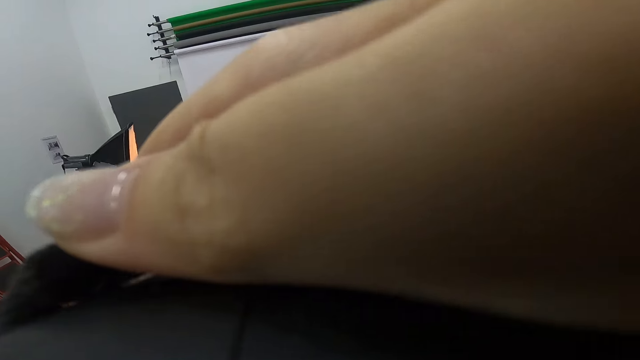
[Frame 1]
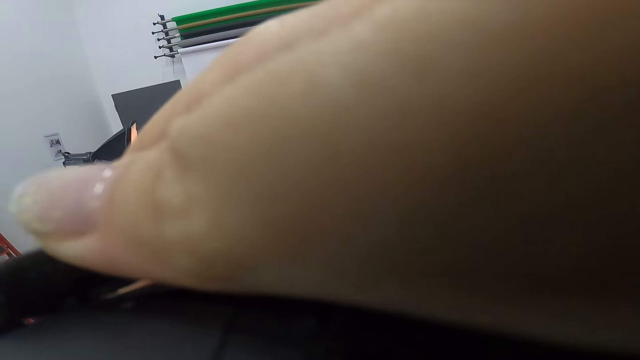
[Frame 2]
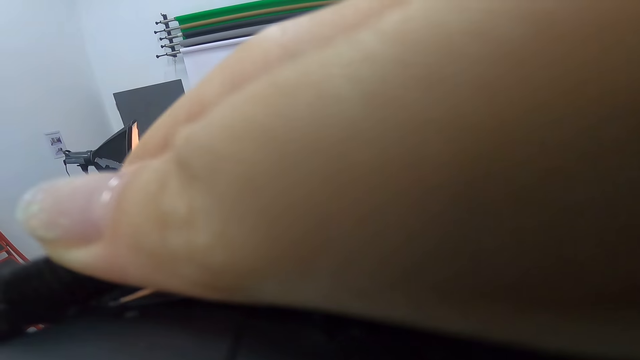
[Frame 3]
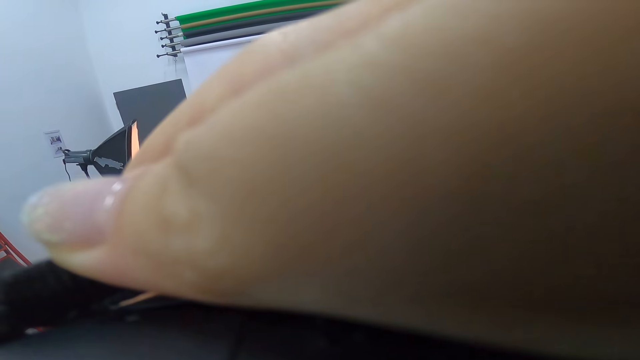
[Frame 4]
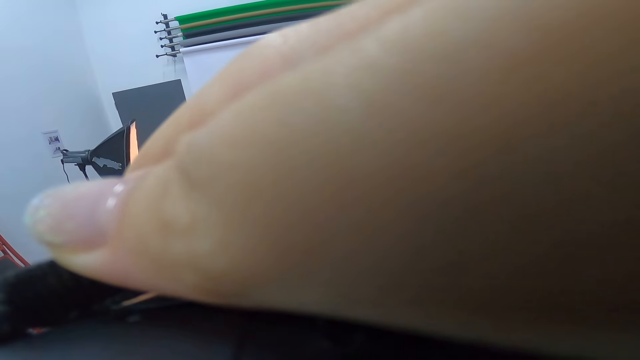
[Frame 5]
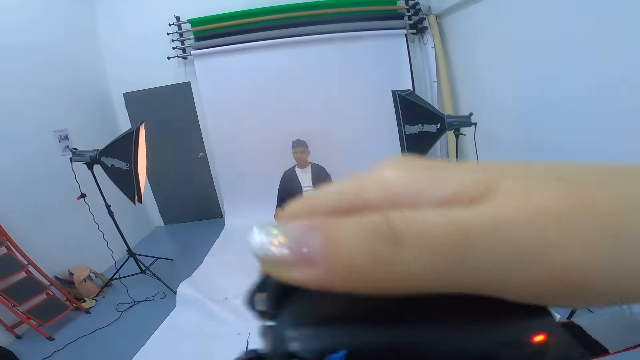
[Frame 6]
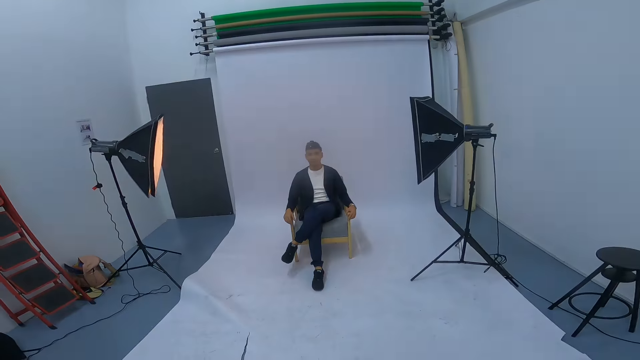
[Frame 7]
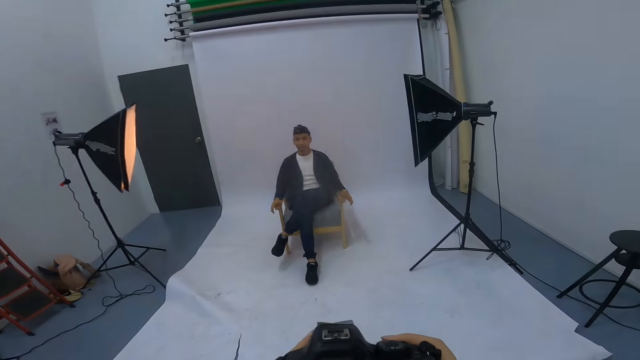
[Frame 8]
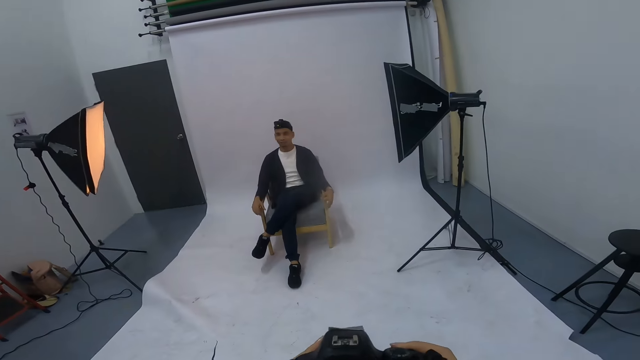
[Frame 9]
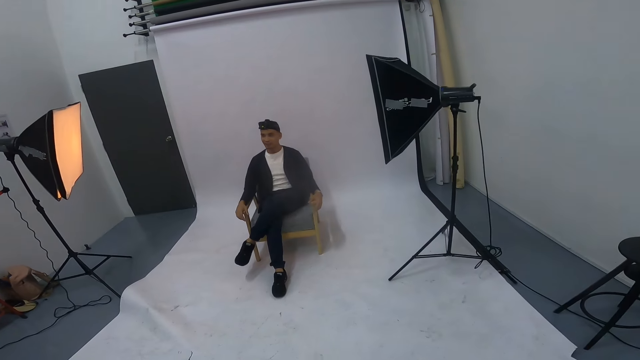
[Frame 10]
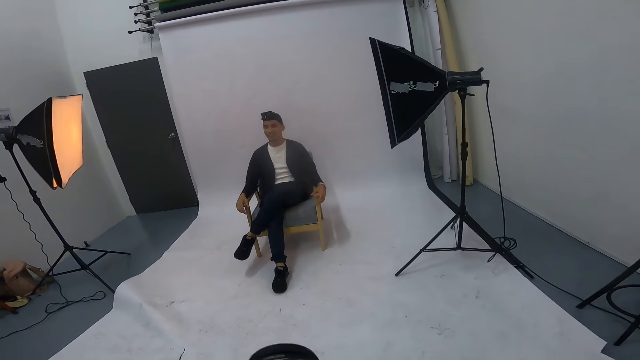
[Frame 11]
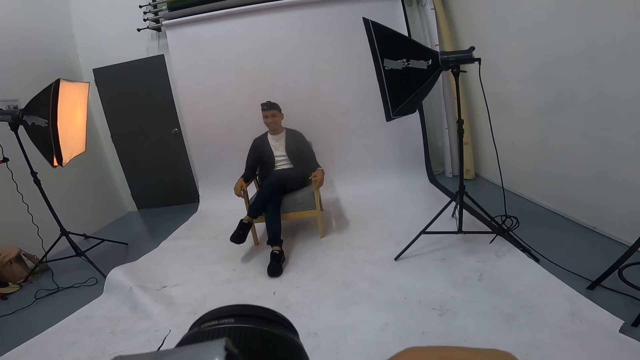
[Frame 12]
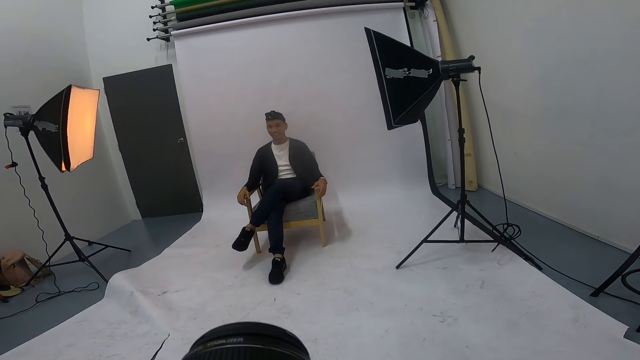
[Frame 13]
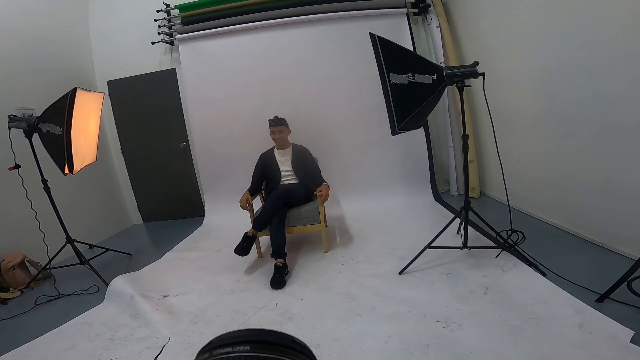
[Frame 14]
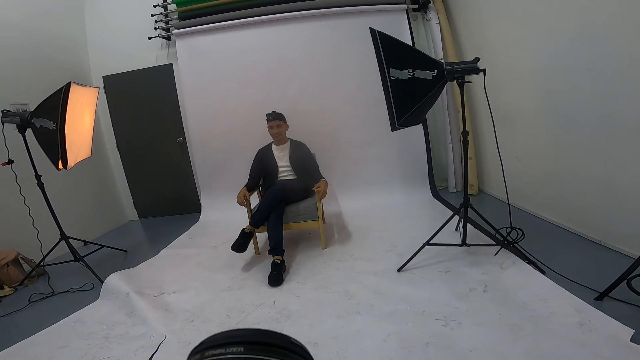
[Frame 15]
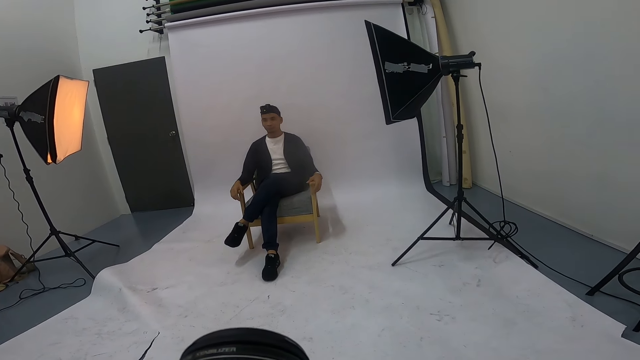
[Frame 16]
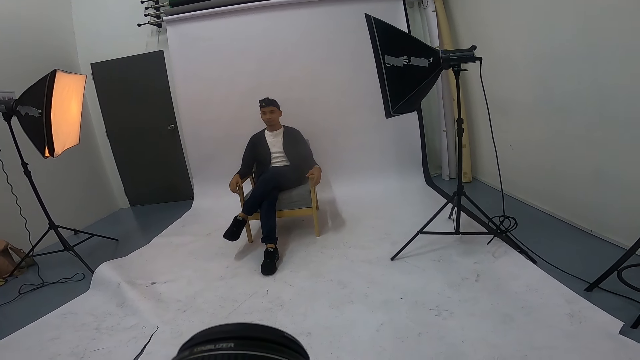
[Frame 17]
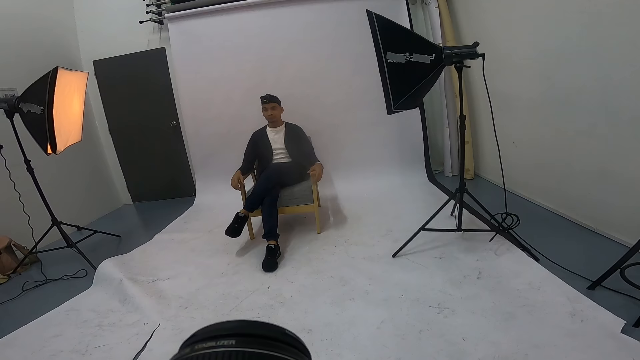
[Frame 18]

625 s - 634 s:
The camera wearer lifts the camera and takes a photo of a man. They lower the camera. The man gestures at the camera wearer. The camera wearer takes a photo of the man. They take a photo shot.

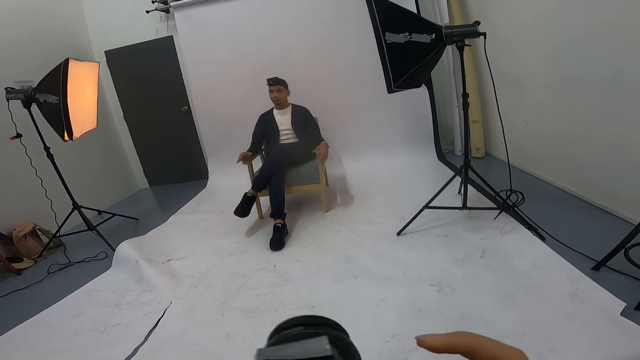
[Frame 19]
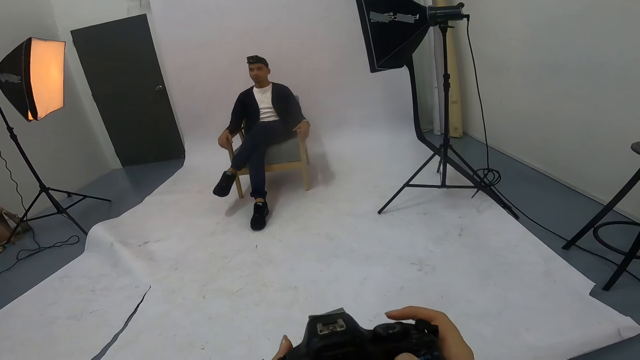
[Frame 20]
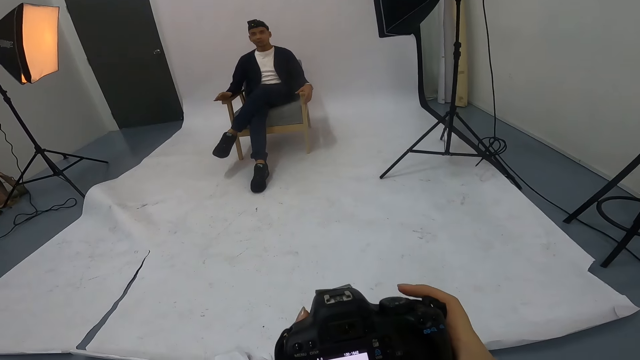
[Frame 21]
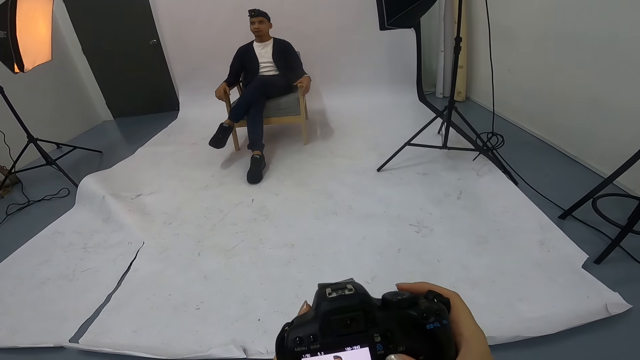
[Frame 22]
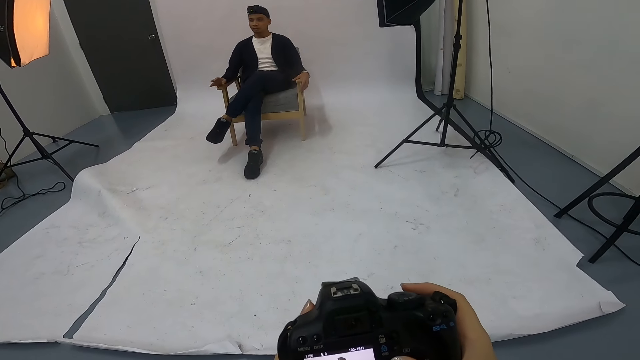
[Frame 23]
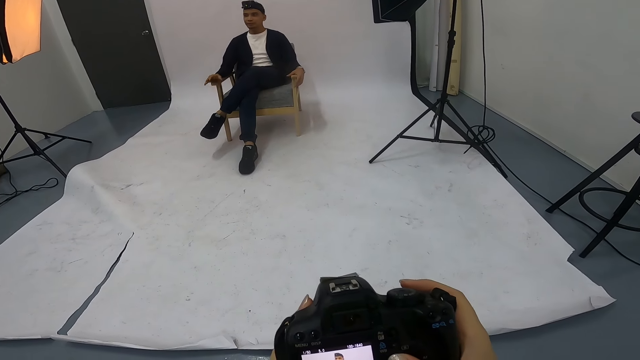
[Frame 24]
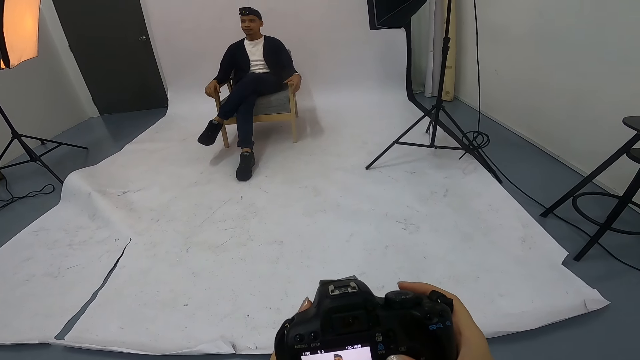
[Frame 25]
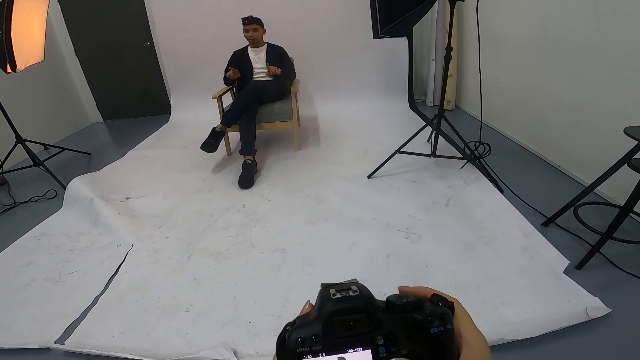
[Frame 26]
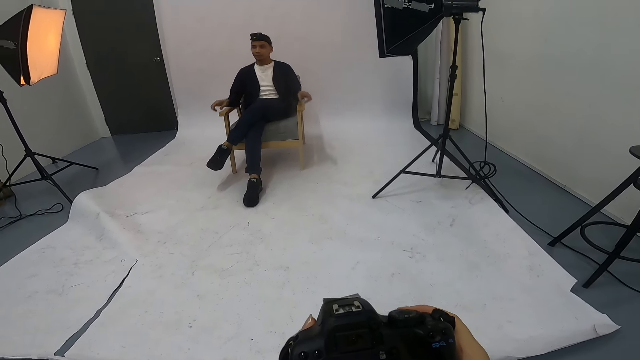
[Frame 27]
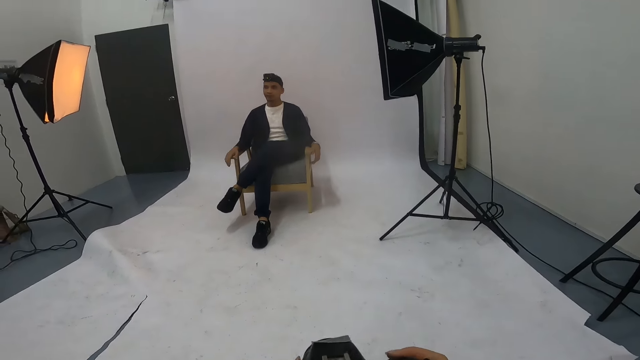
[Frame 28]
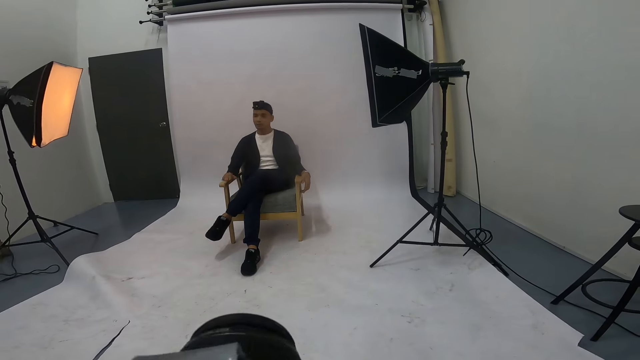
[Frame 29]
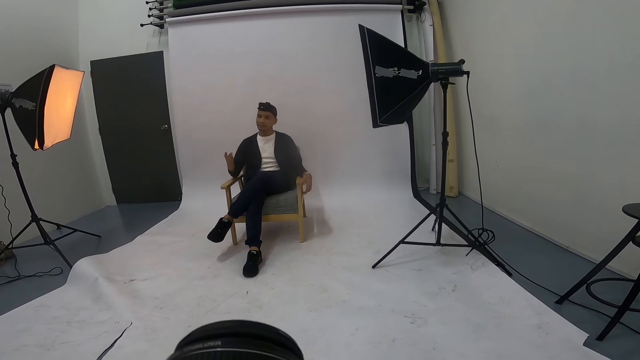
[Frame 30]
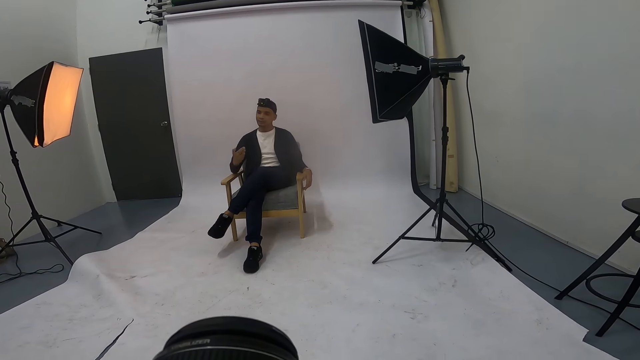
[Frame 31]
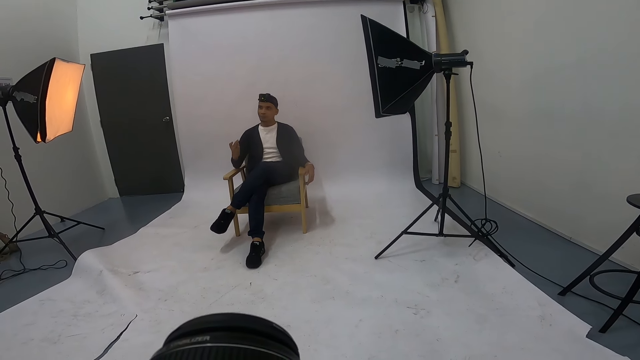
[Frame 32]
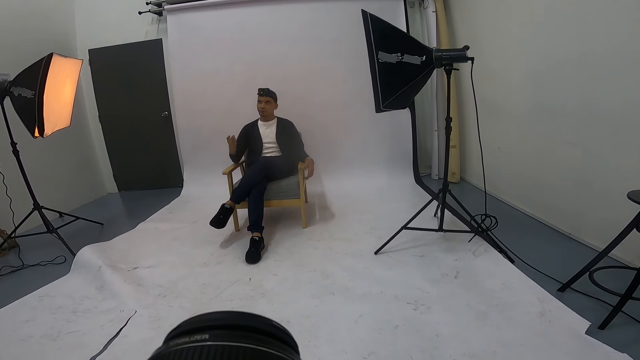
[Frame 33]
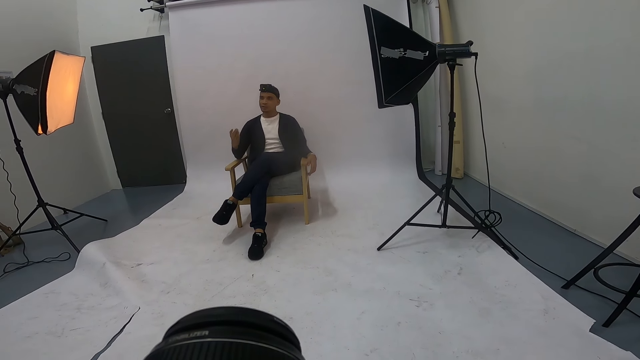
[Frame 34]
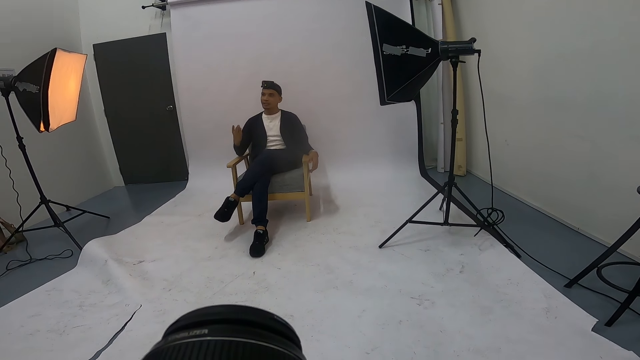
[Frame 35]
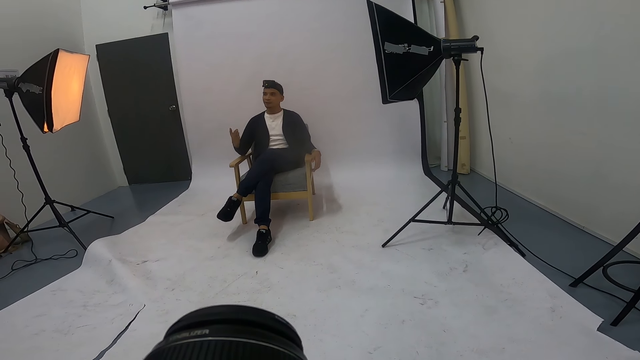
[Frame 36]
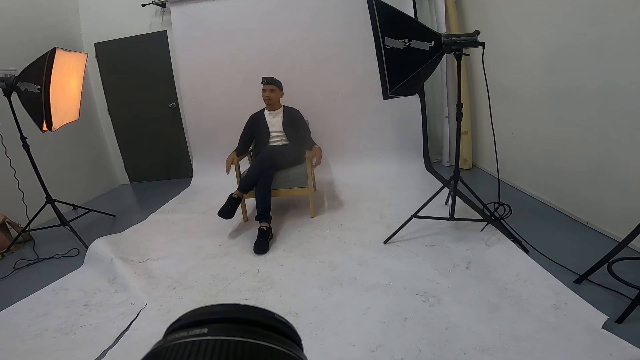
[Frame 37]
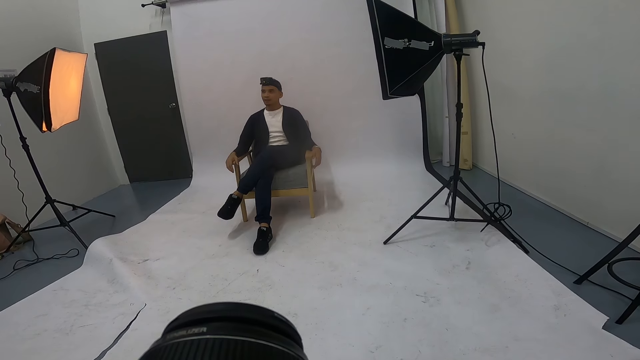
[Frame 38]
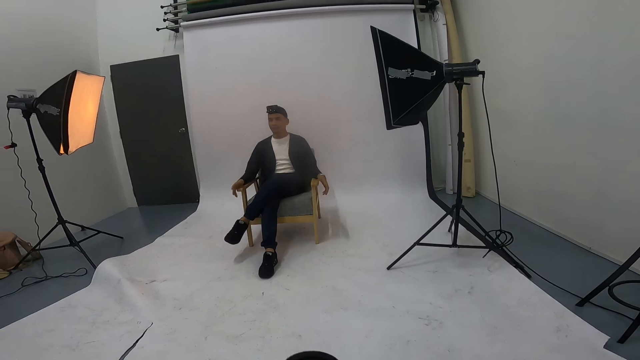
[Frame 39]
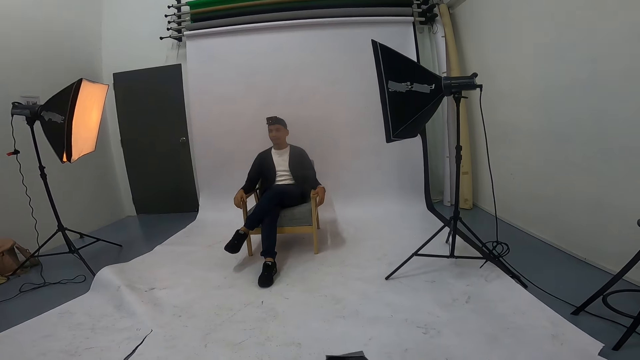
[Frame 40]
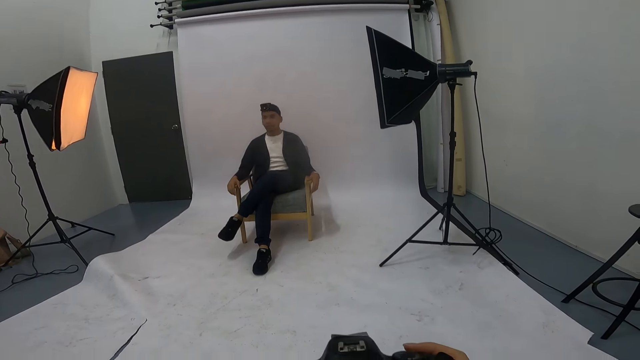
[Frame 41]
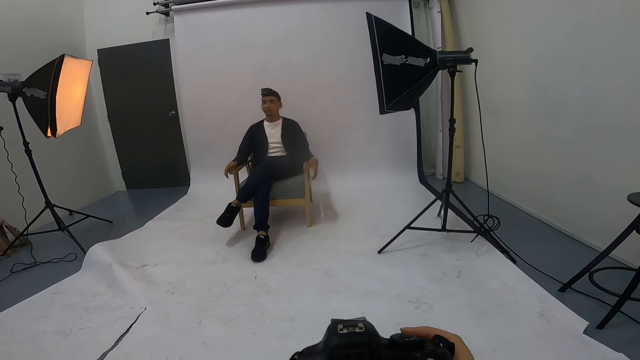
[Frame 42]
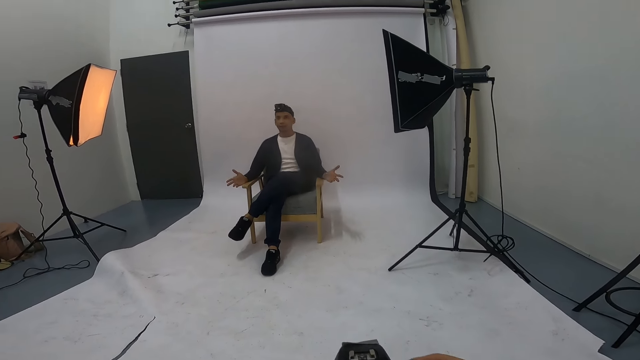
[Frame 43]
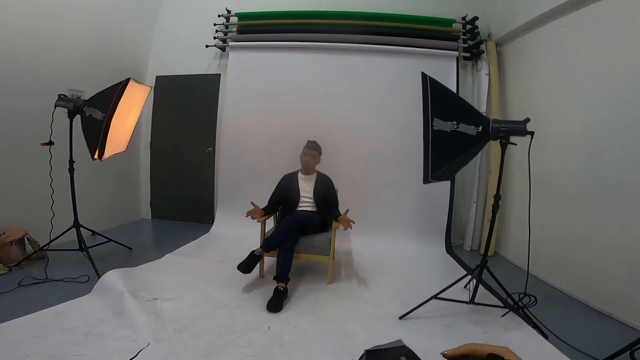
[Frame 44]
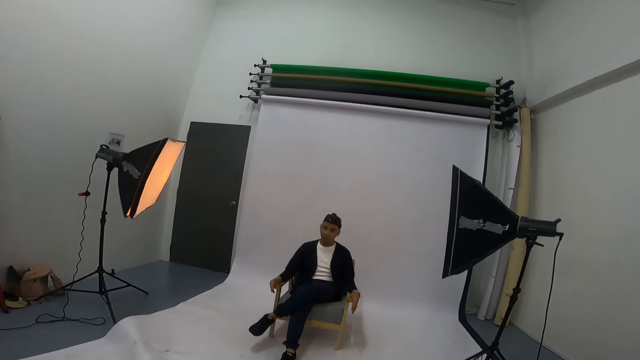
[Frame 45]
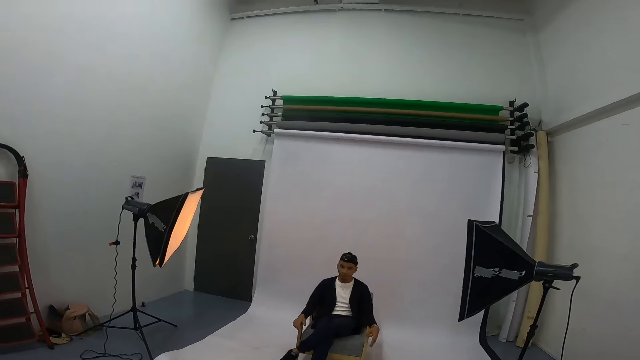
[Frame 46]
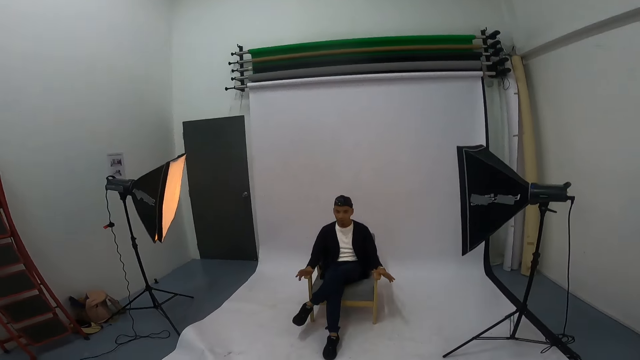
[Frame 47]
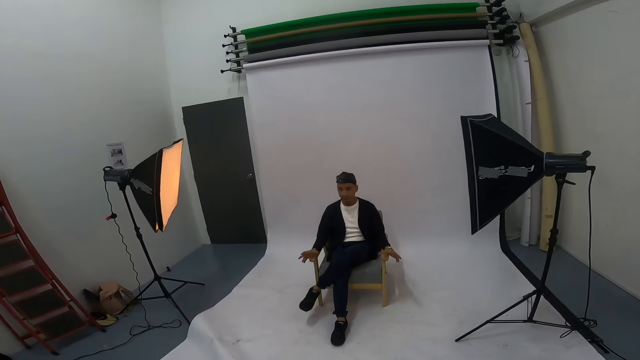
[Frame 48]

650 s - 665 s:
A man gestures at the camera wearer. The camera wearer checks out the photos on the camera. The man places his hands on the chair handle and gestures at the camera wearer. The camera wearer takes a photo of the man. The man gestures at the camera wearer and places his right hand on the chair handle. The camera wearer takes a photo of the man. The man gestures at the camera wearer.
